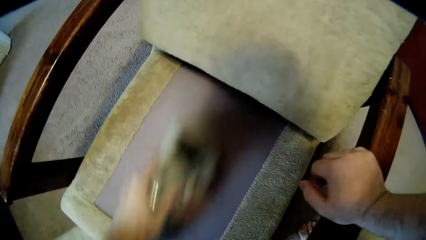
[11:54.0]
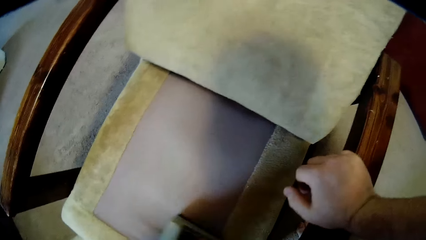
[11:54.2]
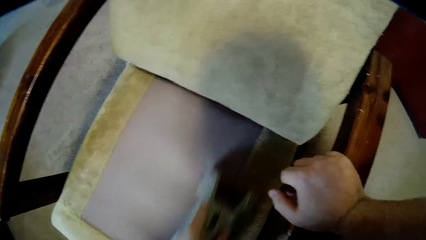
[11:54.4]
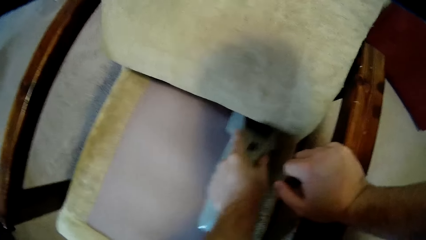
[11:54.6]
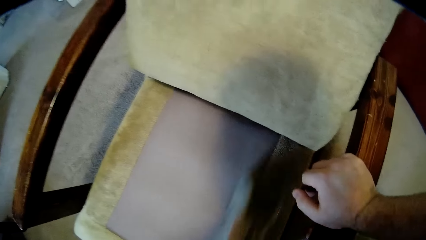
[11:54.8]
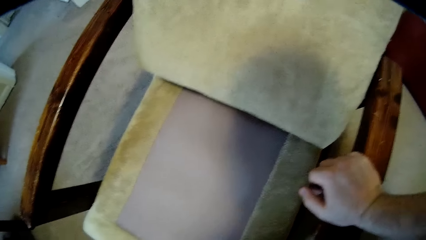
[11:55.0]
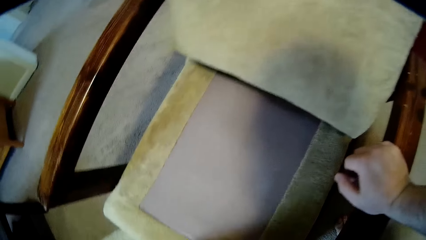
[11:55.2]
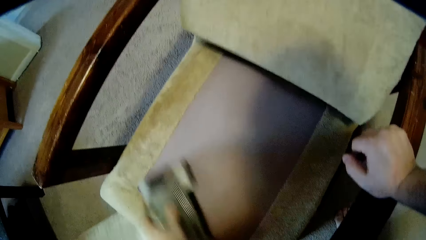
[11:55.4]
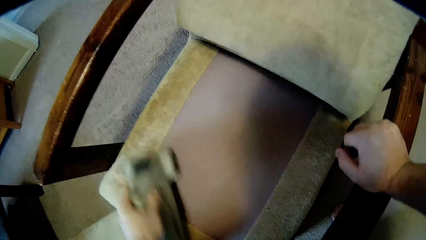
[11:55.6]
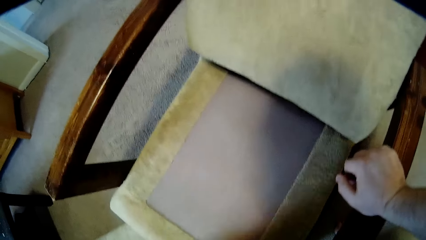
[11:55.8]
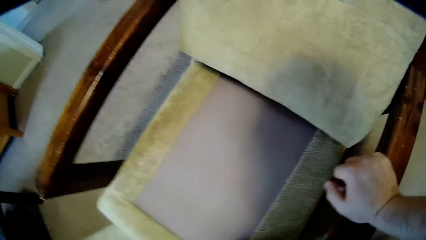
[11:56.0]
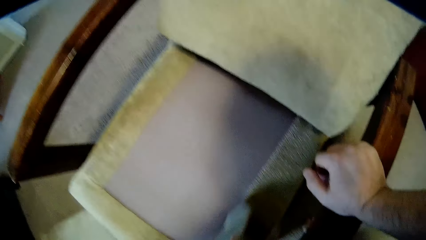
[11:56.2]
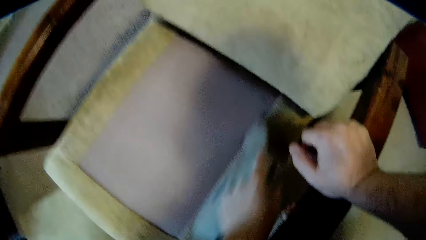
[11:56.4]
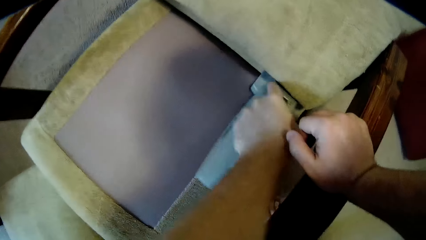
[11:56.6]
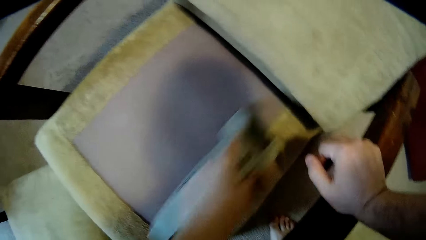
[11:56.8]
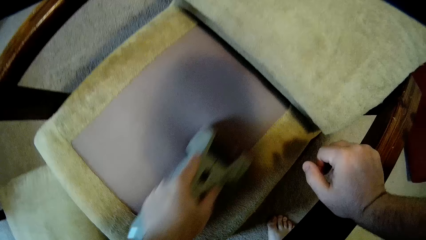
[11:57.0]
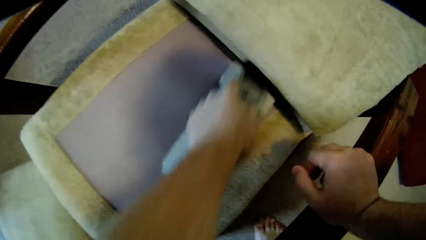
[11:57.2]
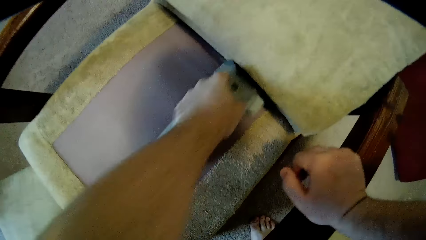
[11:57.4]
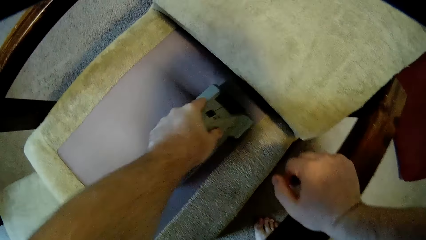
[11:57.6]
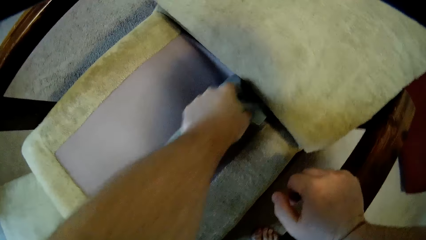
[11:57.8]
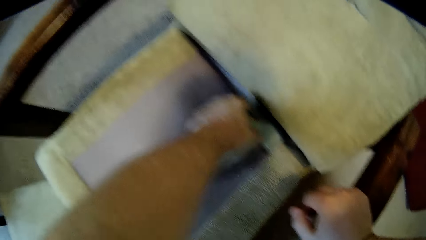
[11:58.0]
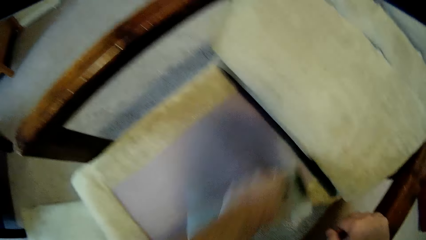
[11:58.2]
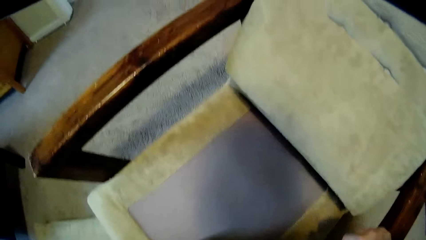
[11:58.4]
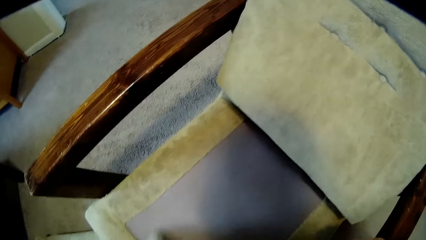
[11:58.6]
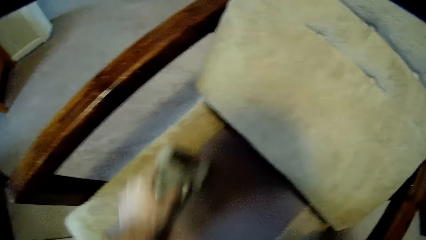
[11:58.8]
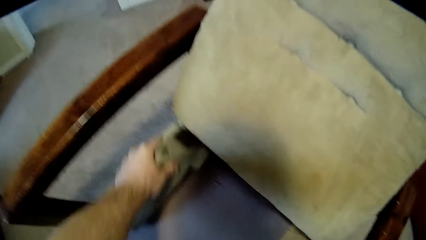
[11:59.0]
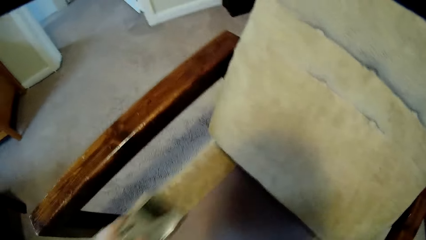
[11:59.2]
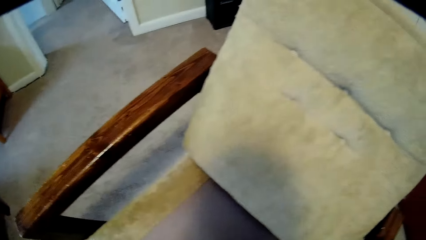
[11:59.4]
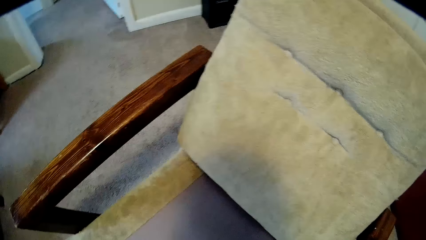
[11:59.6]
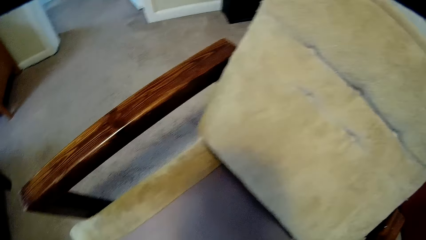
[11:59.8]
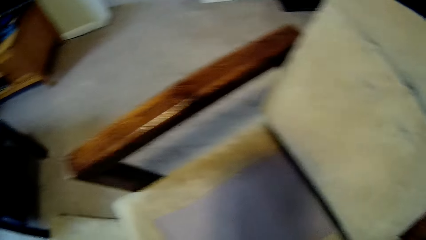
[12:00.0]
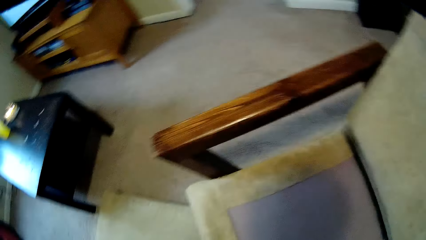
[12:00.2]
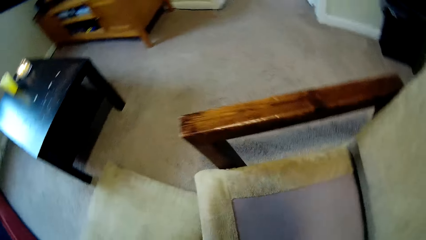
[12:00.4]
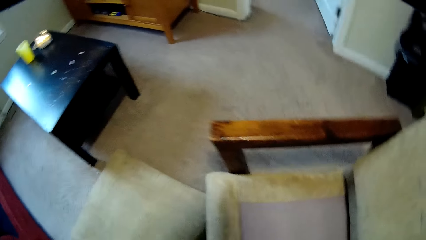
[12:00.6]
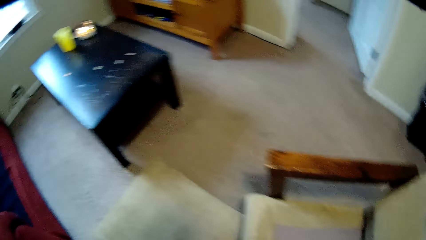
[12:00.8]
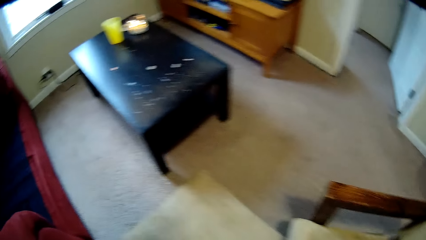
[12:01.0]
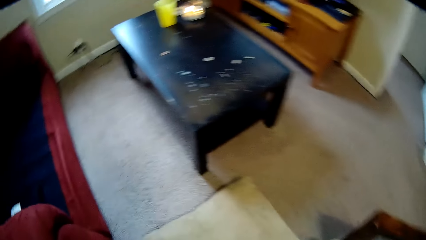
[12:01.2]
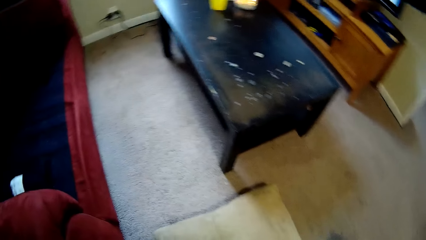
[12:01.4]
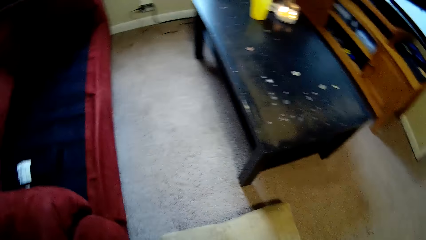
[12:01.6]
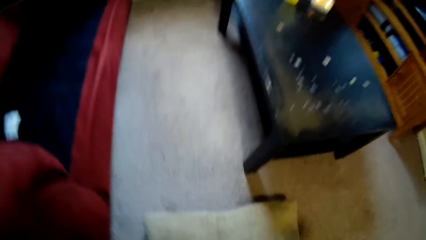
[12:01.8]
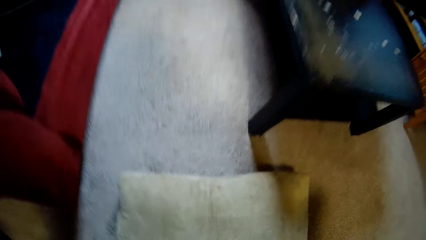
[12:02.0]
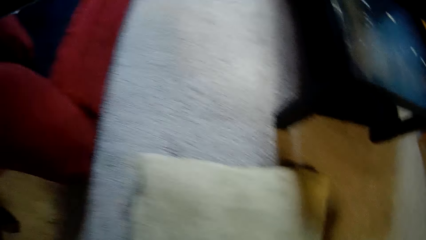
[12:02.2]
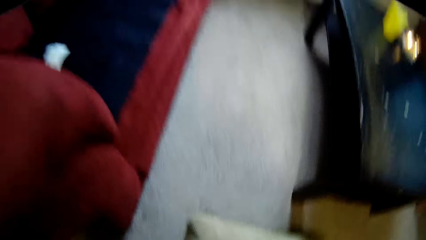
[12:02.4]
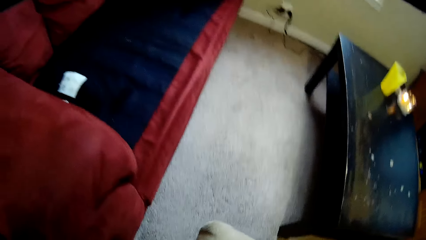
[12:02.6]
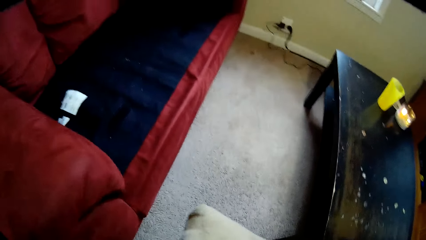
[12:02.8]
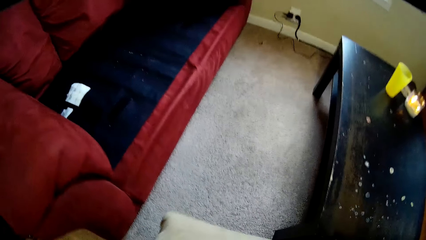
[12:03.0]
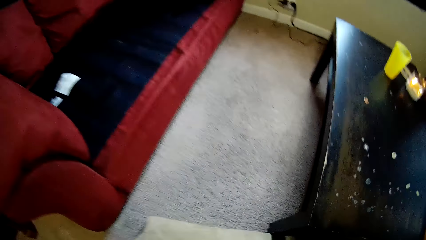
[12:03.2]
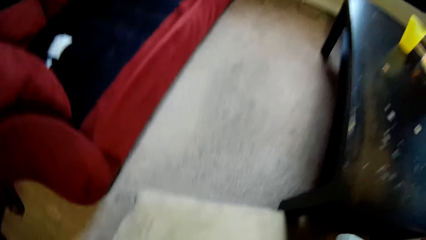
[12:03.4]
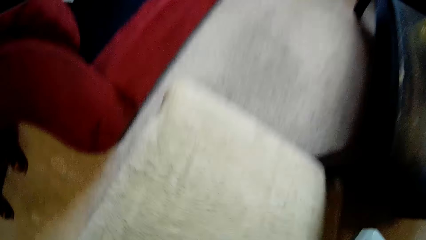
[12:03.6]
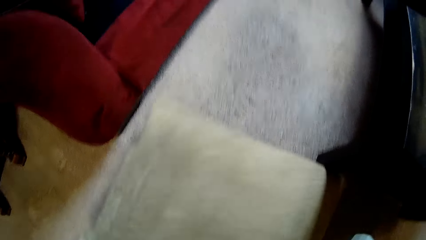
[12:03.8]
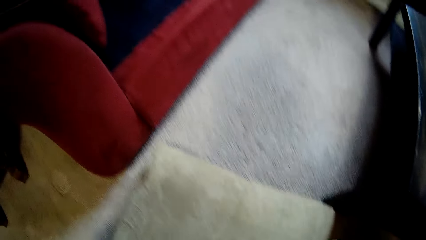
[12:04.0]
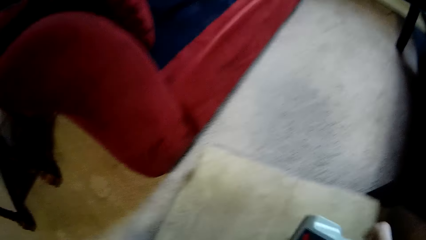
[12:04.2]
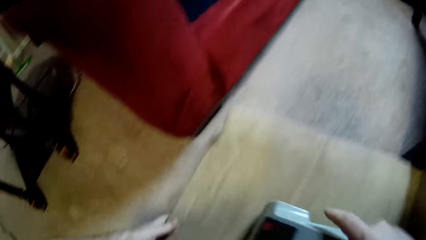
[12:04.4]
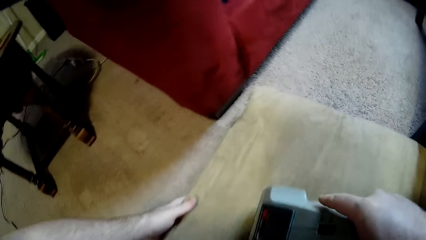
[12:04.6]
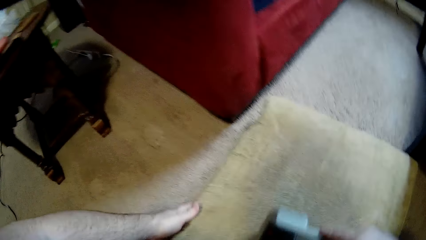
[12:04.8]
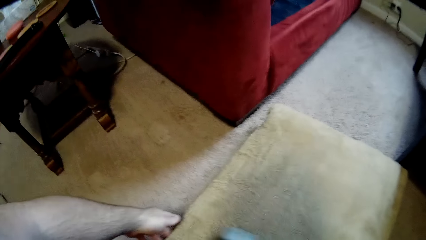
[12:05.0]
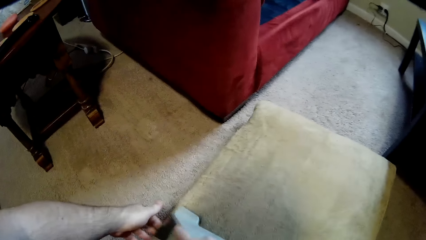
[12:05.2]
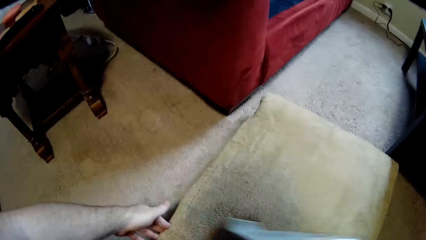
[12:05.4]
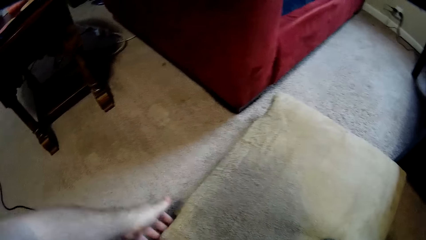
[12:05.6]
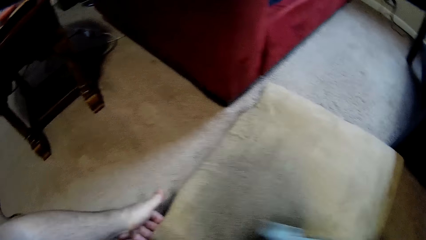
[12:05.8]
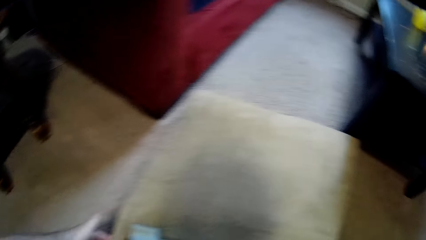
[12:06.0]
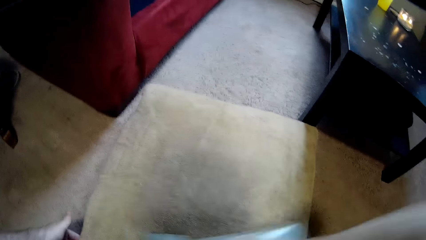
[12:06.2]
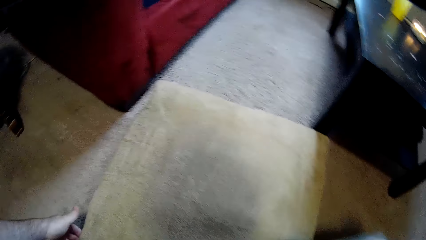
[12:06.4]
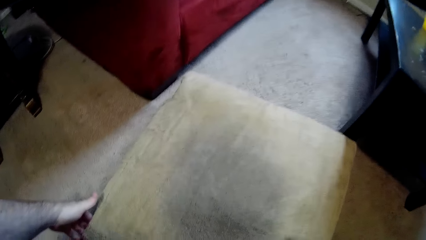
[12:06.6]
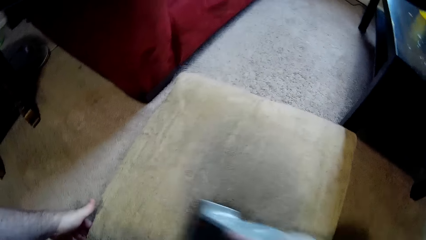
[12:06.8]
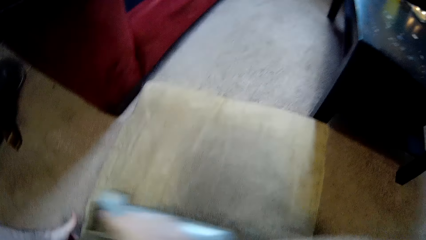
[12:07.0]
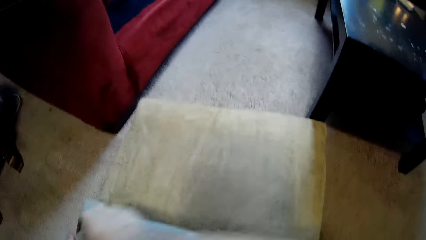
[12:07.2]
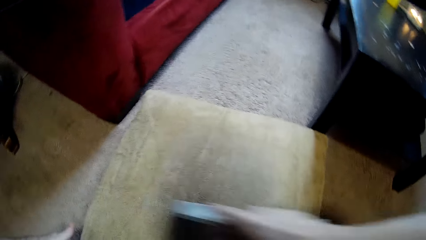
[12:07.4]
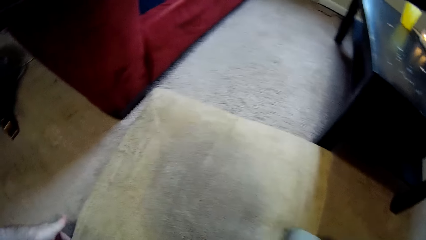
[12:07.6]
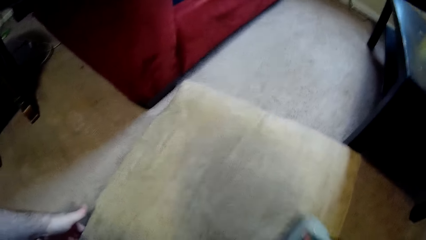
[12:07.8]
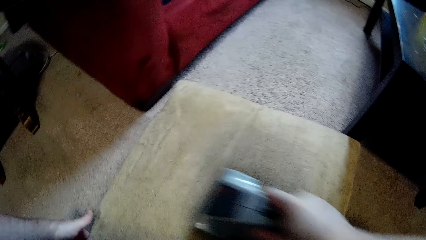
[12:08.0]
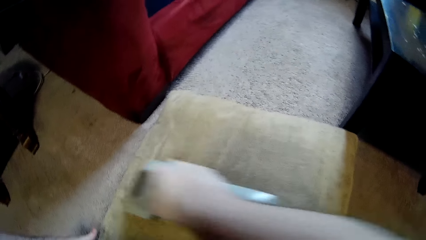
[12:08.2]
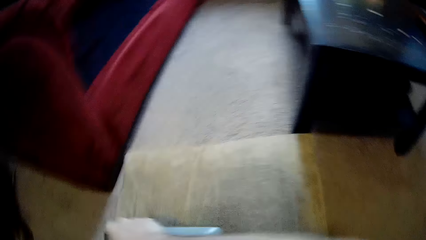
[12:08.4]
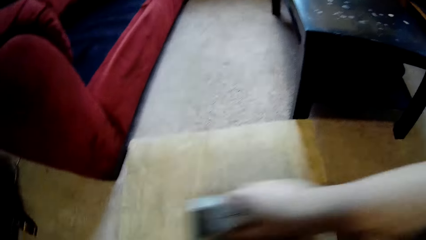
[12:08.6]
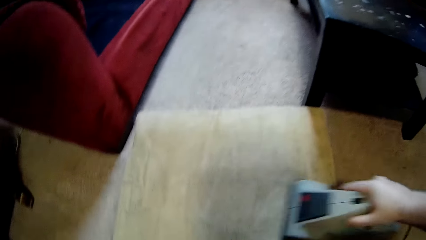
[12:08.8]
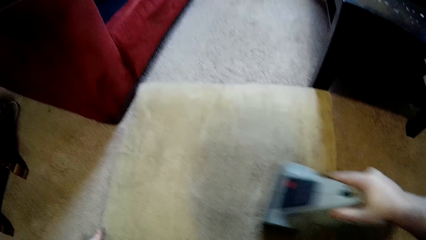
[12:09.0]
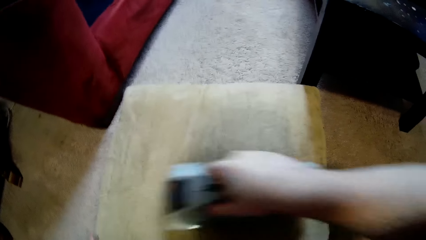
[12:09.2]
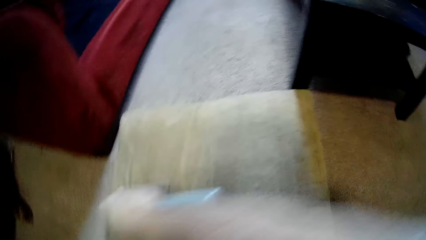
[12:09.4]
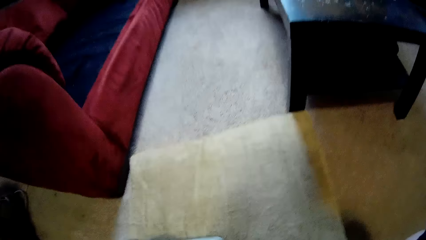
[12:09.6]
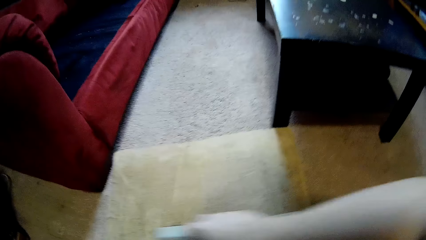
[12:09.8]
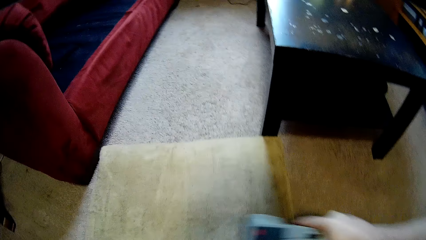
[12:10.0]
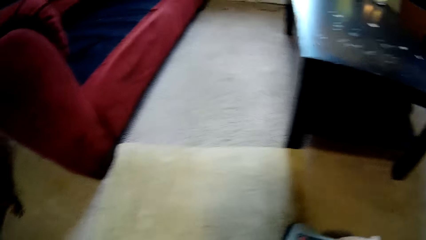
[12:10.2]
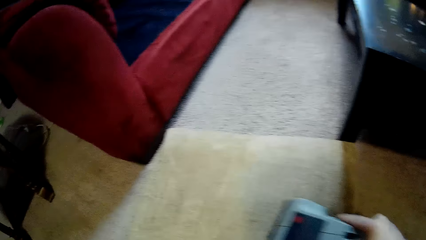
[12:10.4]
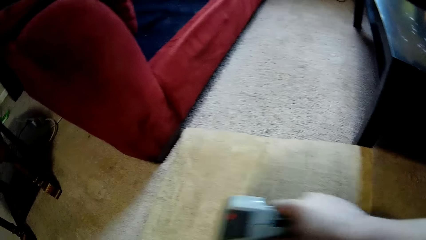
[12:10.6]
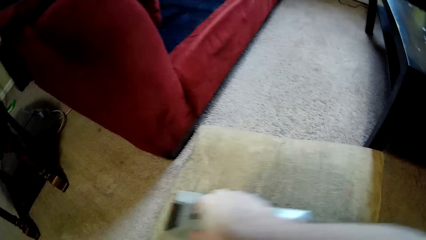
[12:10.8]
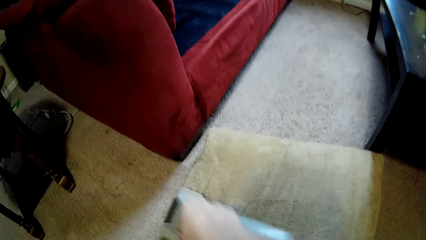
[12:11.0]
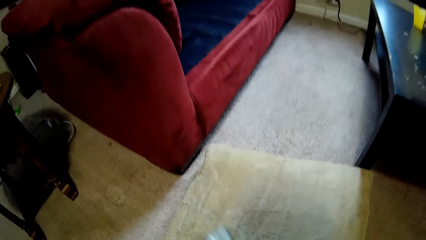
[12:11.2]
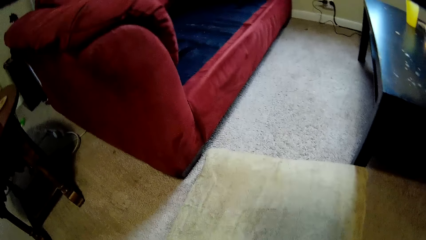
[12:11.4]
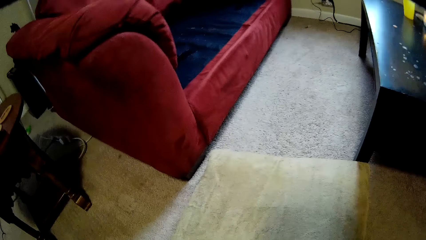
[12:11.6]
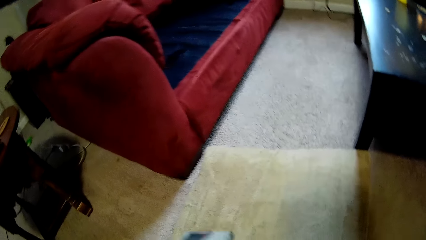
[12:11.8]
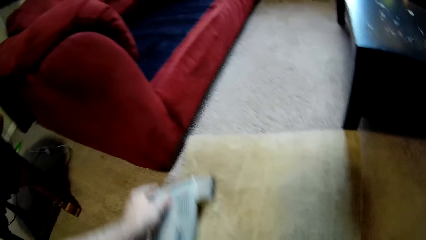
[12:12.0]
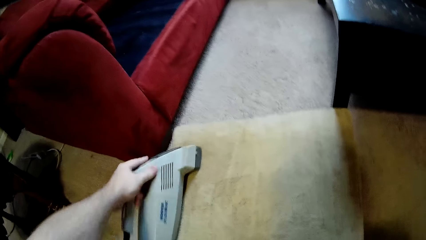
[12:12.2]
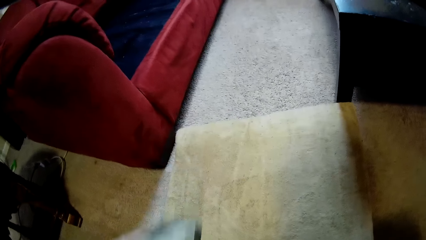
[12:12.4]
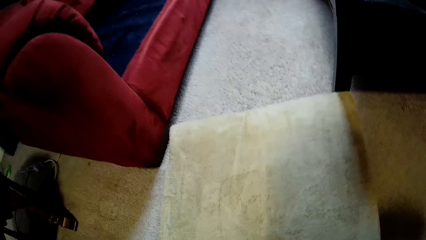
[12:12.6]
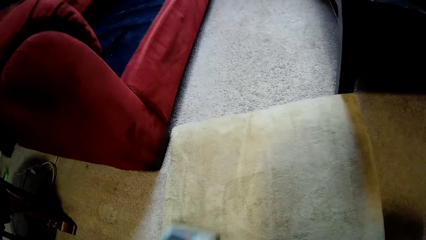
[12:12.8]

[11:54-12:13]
The camera wearer cleans the cushion using the sofa cleaning machine.
